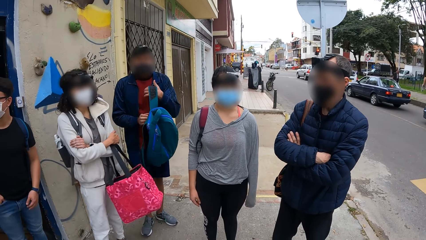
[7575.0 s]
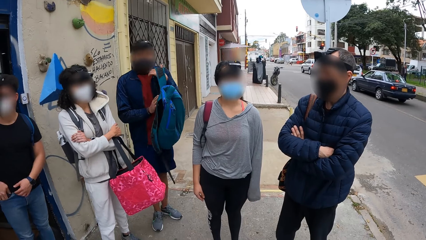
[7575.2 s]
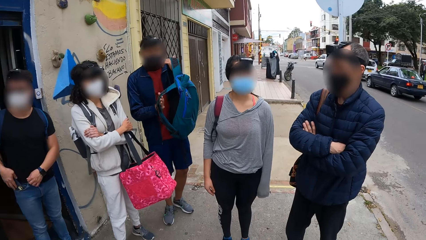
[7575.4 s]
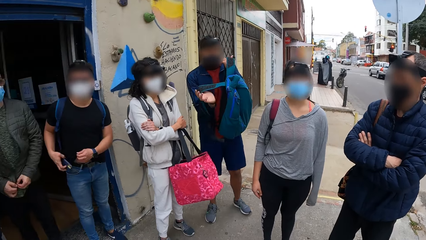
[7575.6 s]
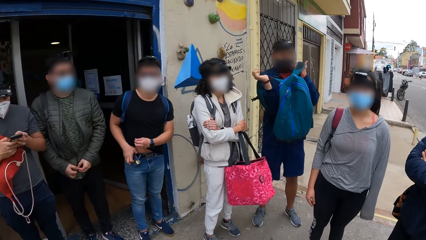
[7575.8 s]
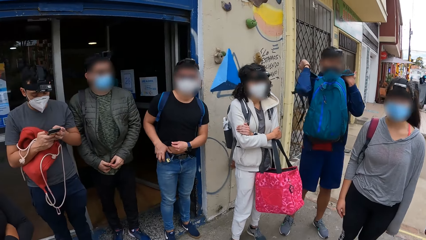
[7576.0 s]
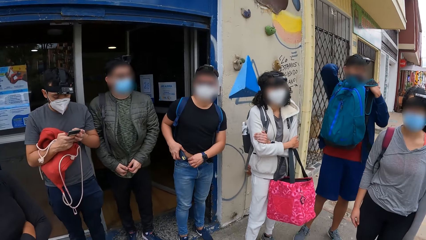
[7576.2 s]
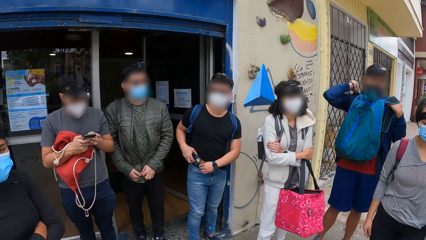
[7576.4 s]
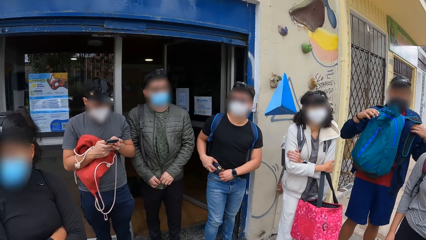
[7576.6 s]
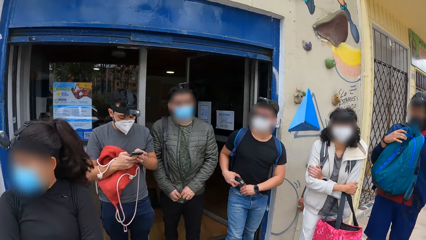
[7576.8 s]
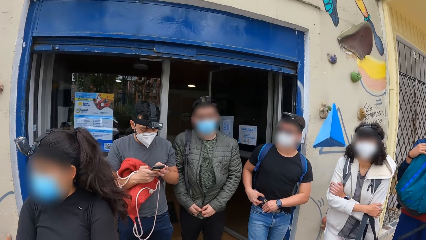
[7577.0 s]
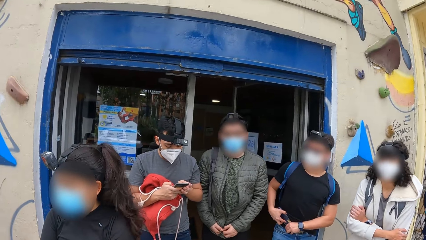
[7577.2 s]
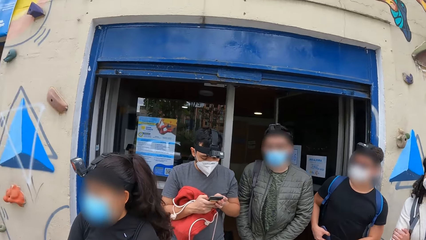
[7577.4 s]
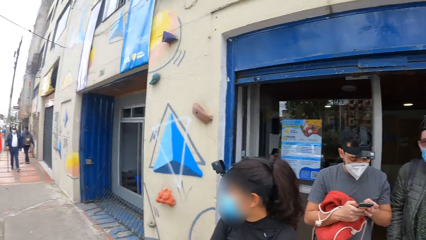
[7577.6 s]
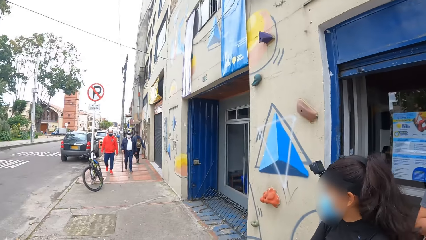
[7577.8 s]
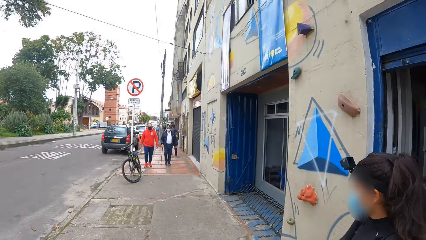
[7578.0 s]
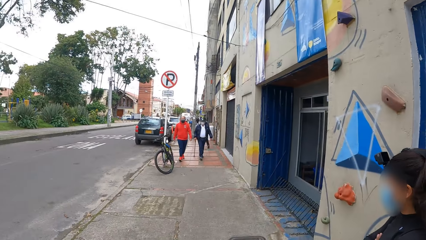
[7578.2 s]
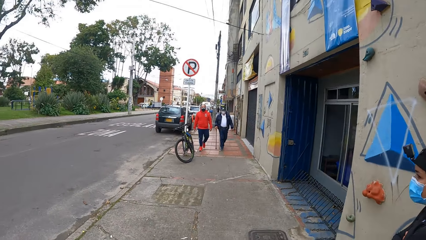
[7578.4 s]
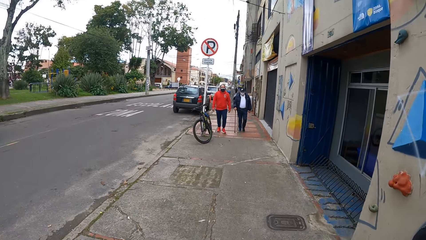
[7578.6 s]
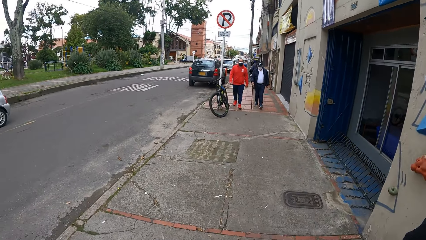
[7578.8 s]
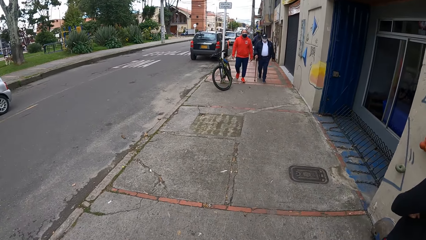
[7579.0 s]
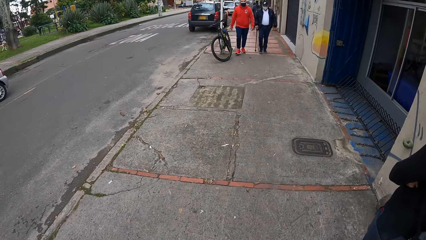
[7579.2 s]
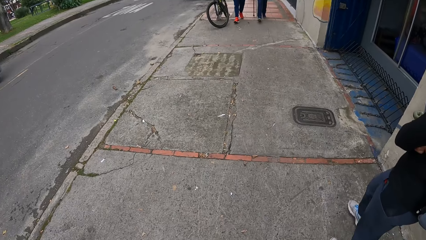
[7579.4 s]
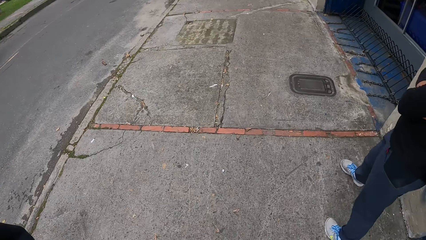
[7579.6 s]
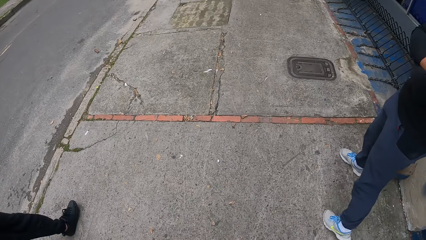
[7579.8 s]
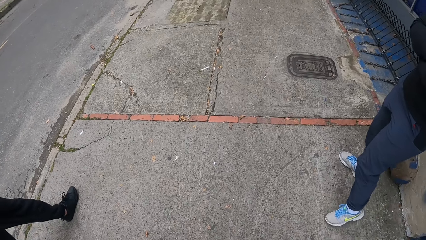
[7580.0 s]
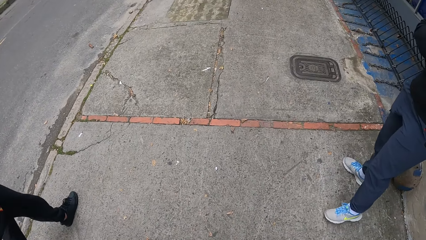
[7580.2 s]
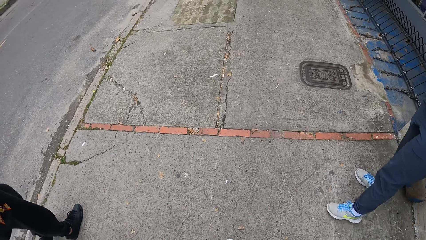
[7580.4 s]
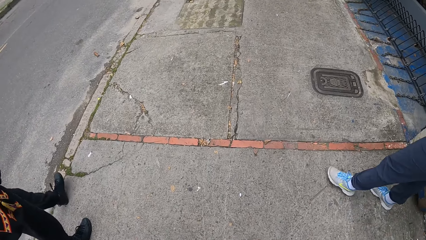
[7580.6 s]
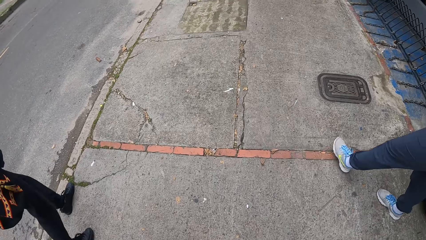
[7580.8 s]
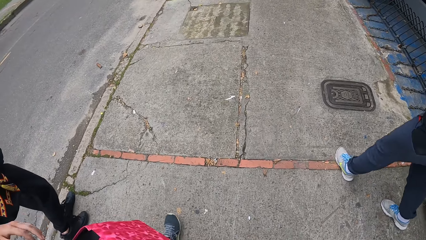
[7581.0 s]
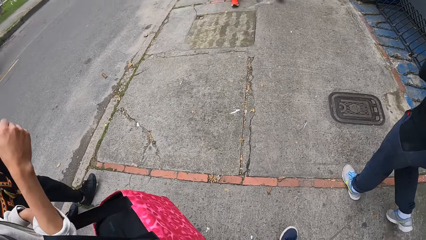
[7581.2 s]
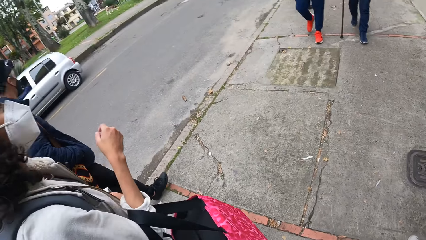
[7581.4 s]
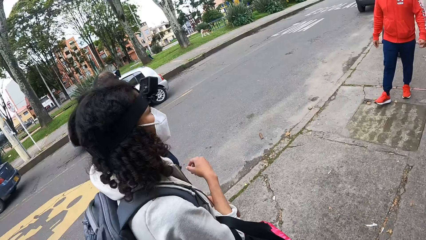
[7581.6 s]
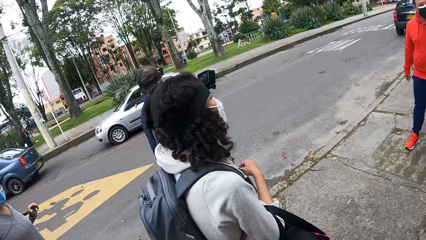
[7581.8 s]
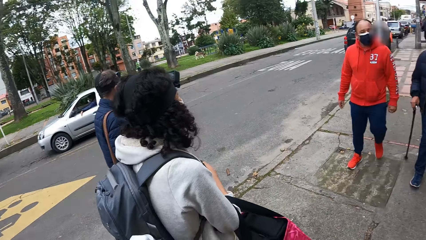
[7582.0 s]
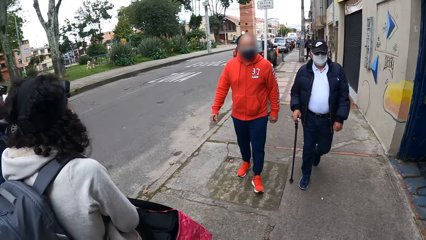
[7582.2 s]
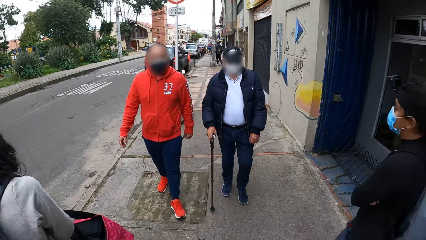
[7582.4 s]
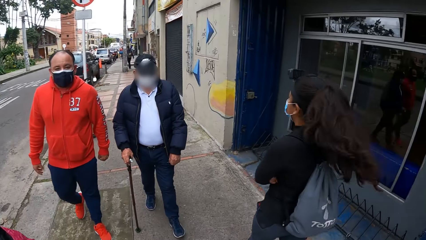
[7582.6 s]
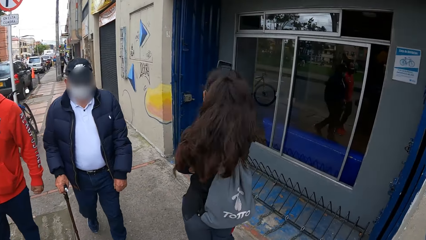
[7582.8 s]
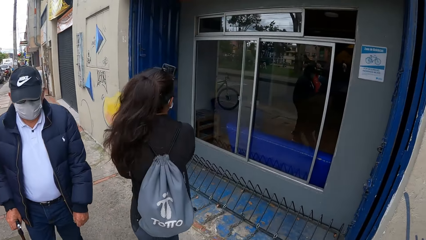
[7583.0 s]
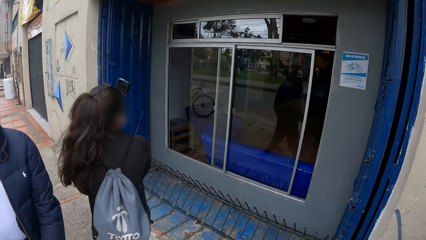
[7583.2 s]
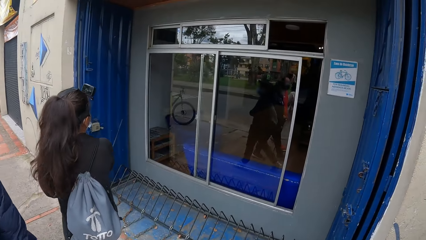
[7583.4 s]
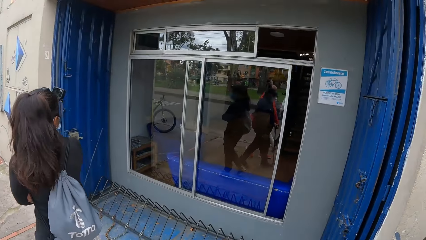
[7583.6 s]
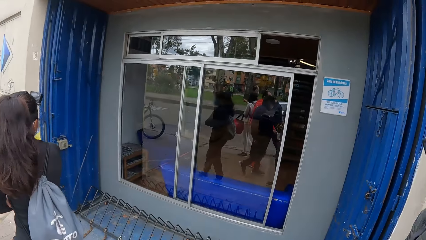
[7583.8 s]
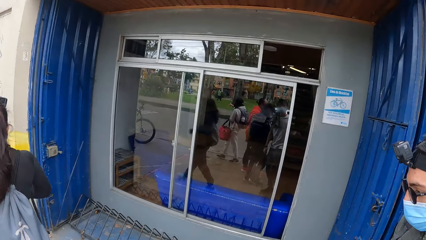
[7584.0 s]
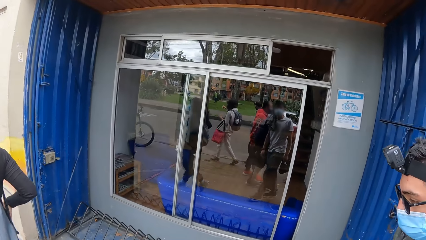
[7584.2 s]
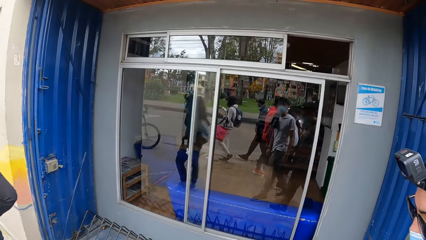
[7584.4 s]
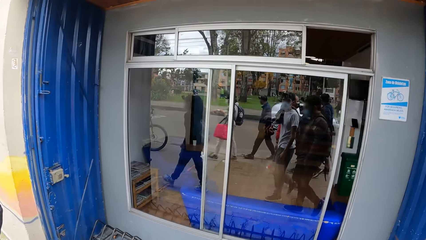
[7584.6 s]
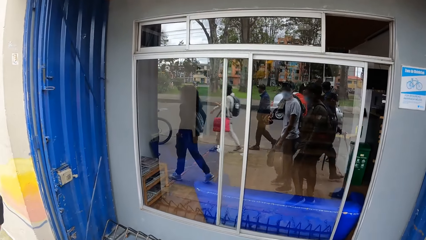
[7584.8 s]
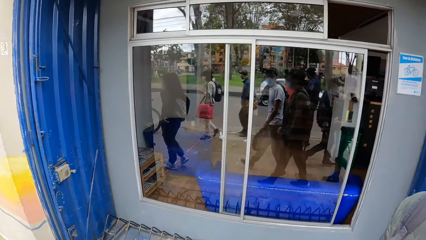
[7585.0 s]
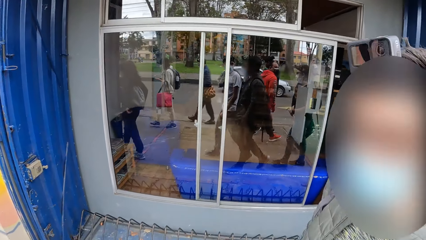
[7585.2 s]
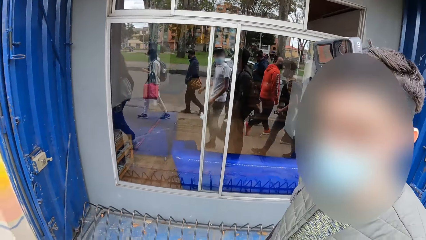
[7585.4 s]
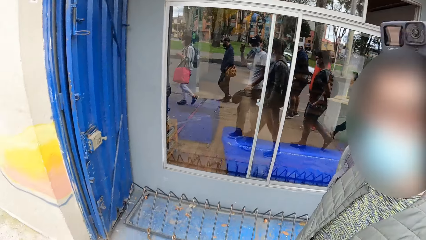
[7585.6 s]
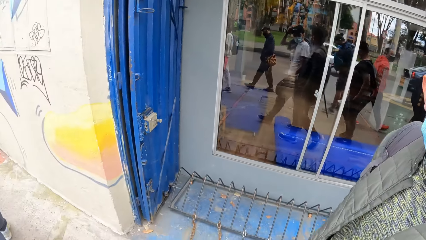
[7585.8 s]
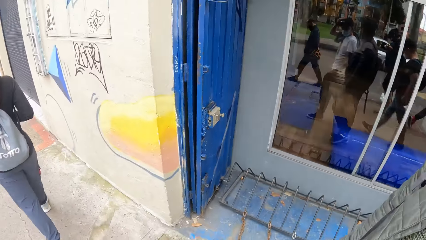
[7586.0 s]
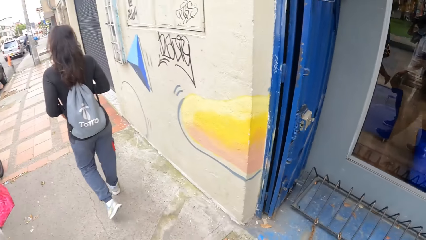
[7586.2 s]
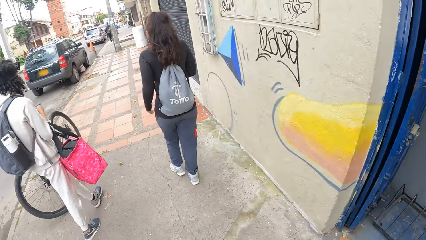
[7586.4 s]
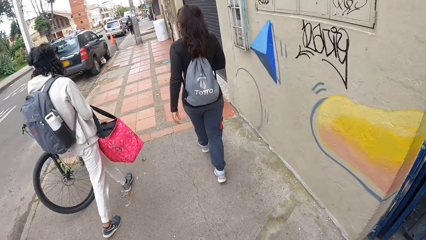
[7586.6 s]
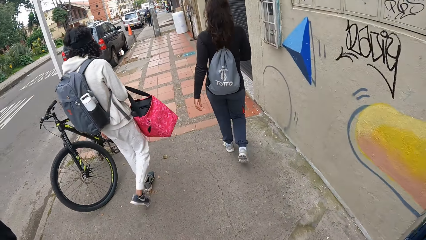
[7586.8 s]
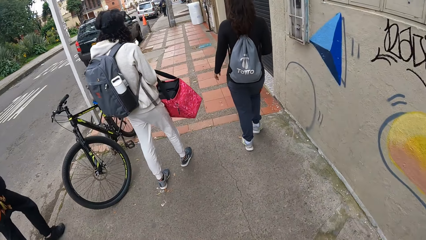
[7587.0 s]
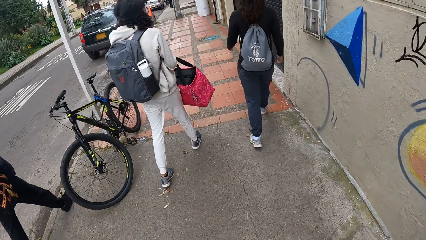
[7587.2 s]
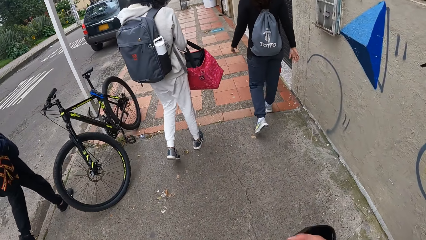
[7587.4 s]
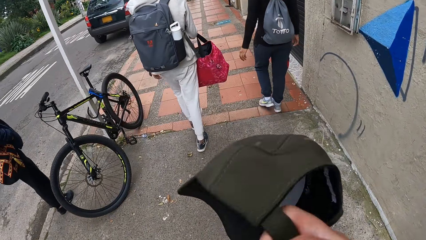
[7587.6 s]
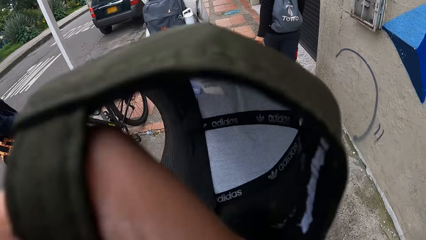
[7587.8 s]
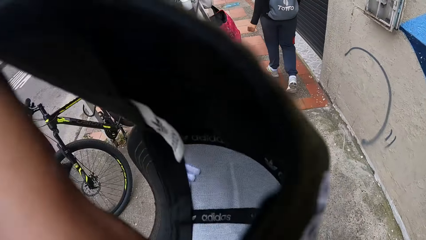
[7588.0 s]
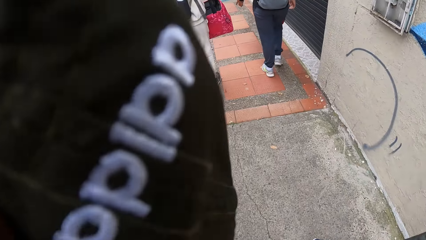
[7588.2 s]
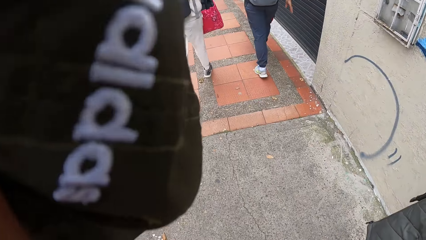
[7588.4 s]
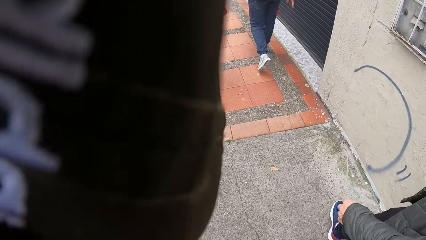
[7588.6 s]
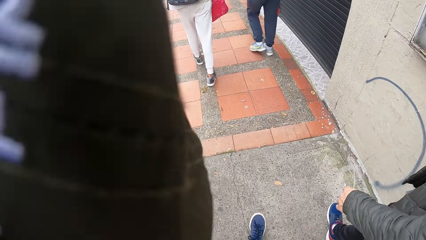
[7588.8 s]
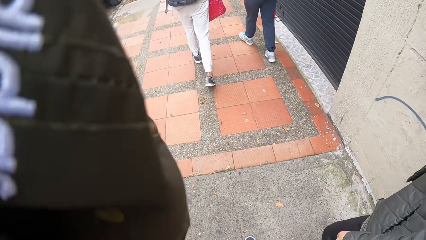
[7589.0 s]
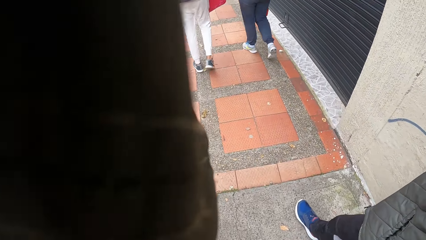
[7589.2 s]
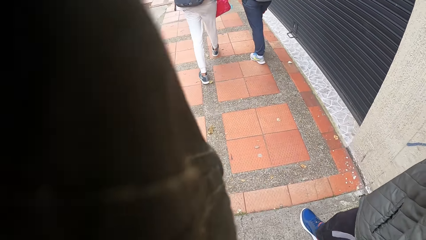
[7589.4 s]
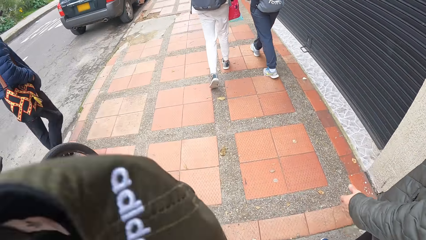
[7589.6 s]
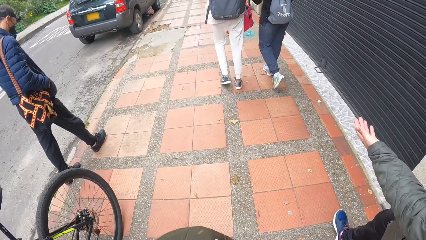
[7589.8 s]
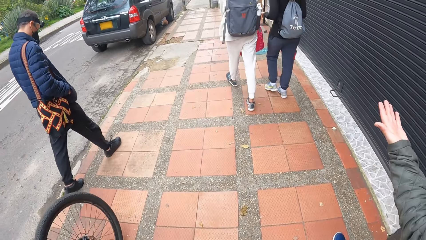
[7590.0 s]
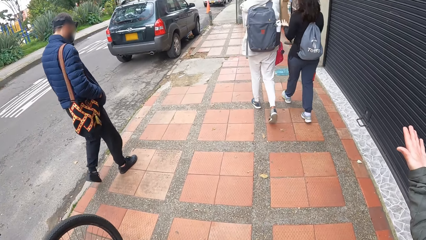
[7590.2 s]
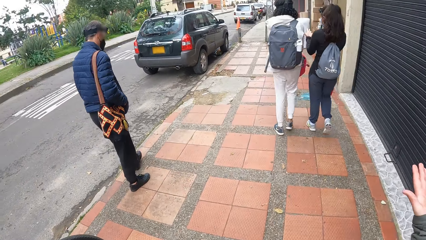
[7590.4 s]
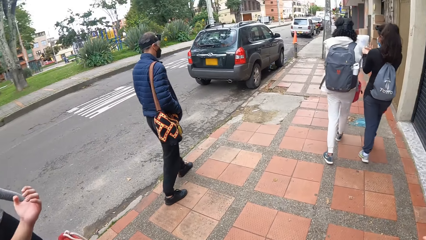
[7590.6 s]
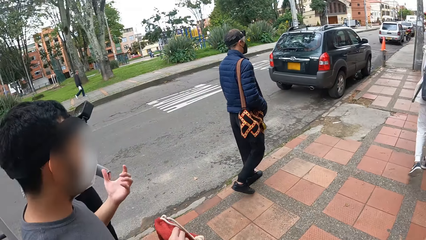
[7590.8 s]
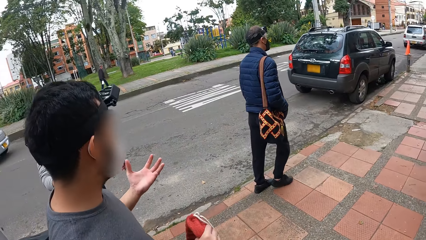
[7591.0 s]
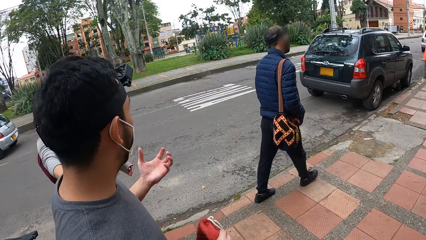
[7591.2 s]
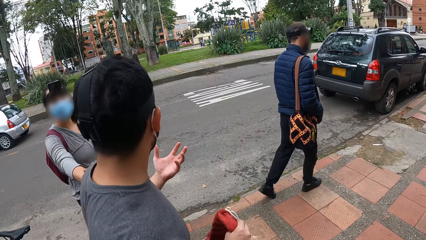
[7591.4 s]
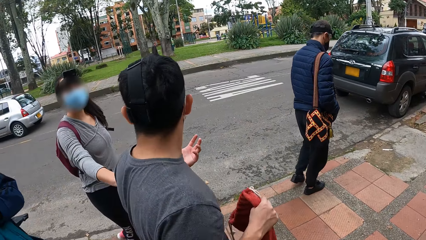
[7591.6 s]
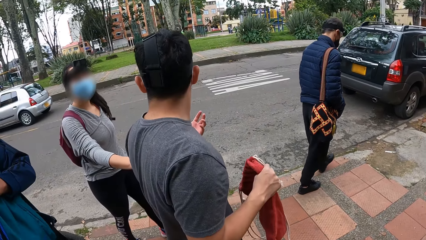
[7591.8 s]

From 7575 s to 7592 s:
A man wears the backpack with both hands. Another man operates a phone with his hands. Another man puts a phone in his right hand into his right pocket. The camera wearer looks around. He walks on the sidewalk with a group of people. The group of people walks past the camera wearer. He raises a cap in his right hand towards his face.
